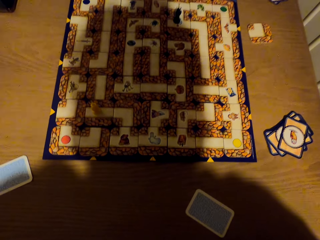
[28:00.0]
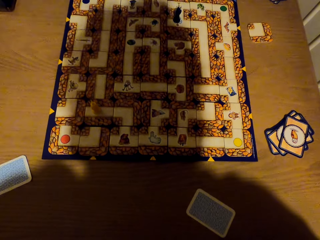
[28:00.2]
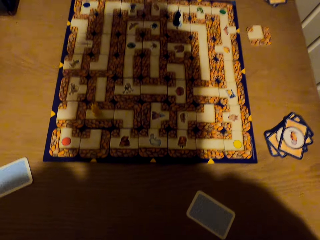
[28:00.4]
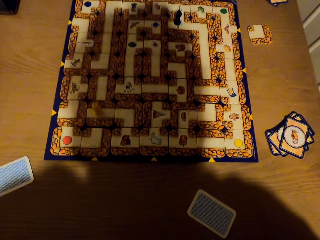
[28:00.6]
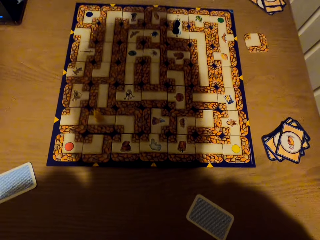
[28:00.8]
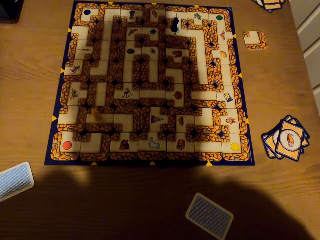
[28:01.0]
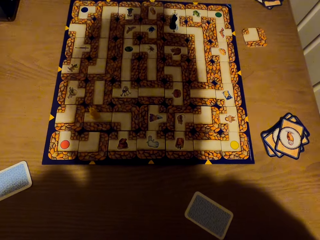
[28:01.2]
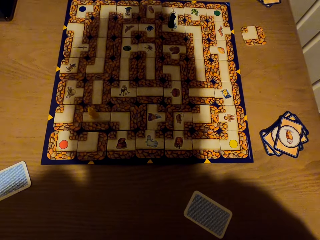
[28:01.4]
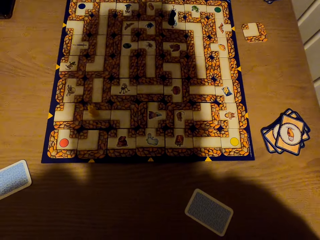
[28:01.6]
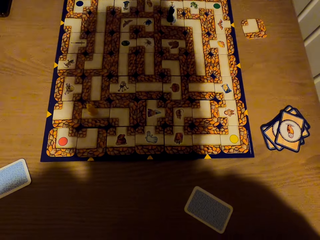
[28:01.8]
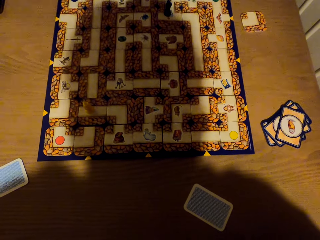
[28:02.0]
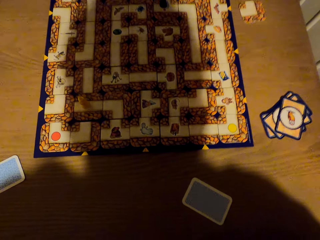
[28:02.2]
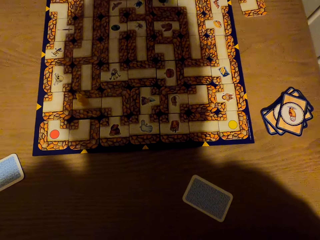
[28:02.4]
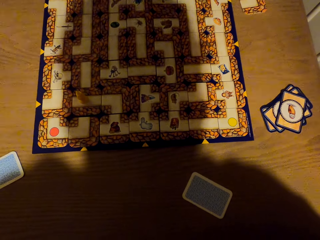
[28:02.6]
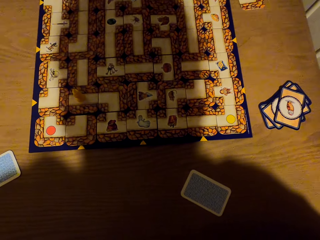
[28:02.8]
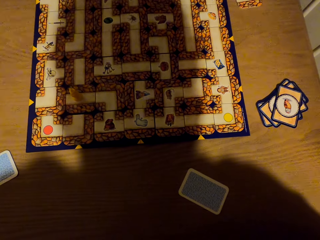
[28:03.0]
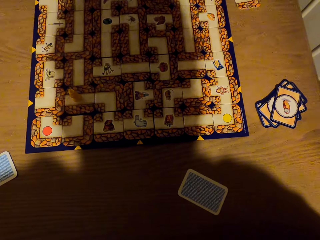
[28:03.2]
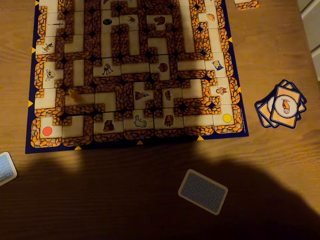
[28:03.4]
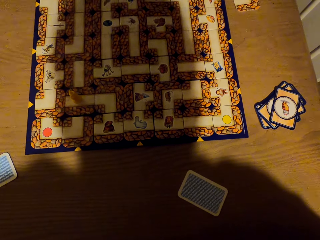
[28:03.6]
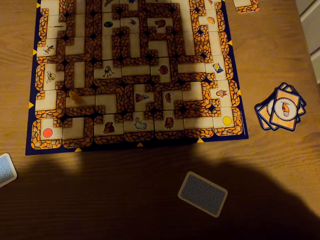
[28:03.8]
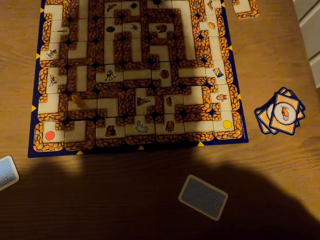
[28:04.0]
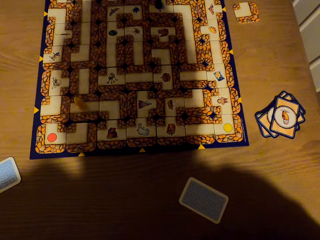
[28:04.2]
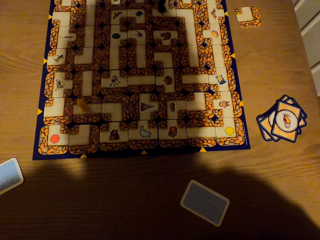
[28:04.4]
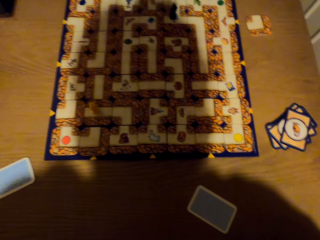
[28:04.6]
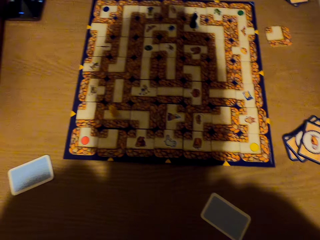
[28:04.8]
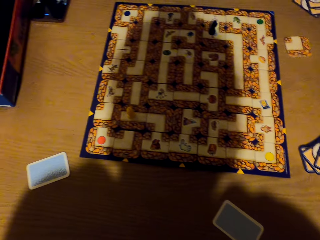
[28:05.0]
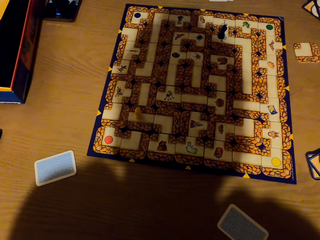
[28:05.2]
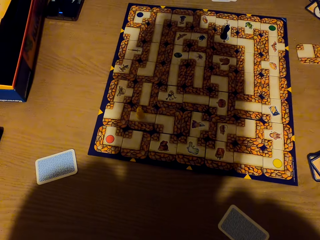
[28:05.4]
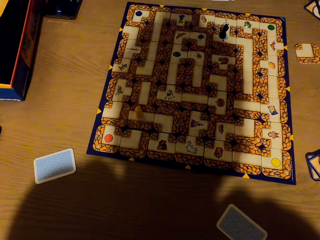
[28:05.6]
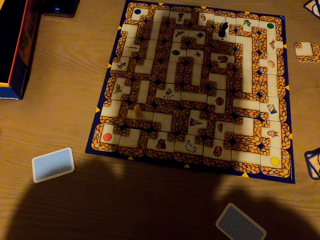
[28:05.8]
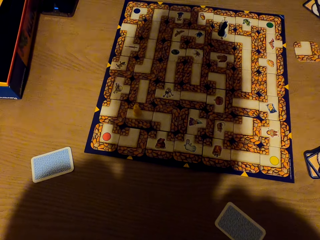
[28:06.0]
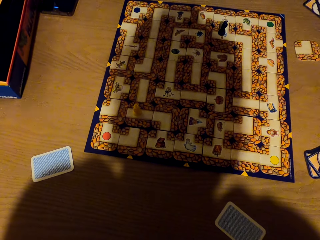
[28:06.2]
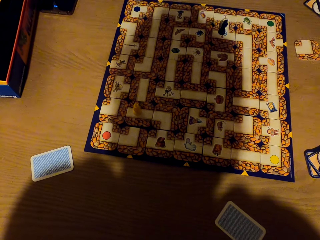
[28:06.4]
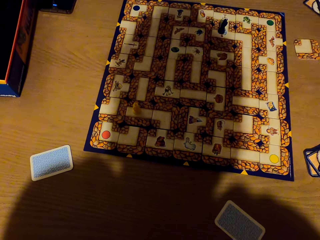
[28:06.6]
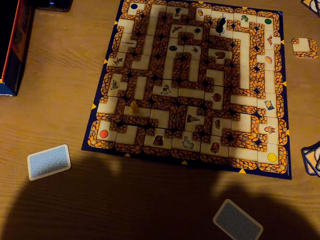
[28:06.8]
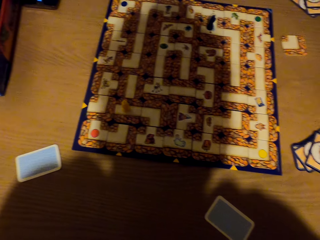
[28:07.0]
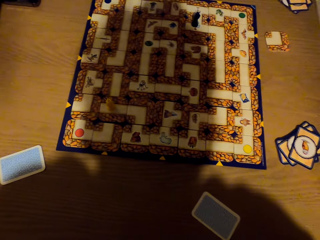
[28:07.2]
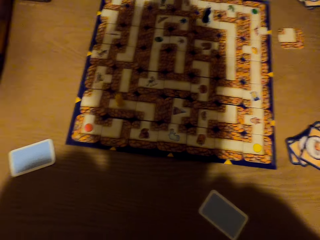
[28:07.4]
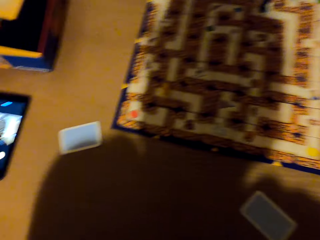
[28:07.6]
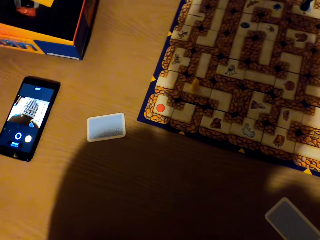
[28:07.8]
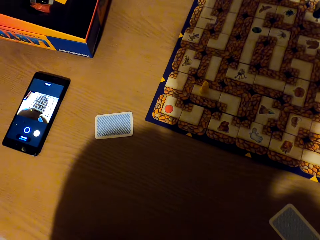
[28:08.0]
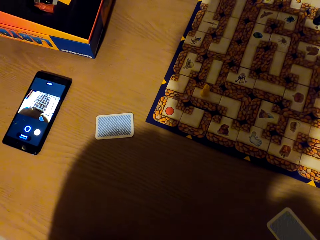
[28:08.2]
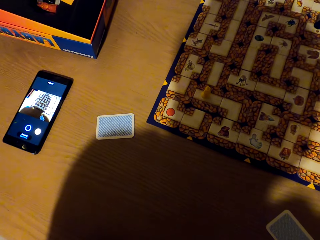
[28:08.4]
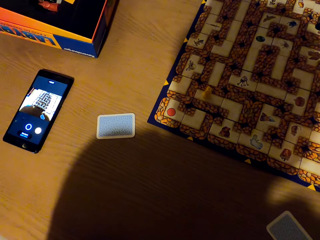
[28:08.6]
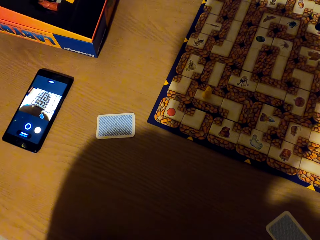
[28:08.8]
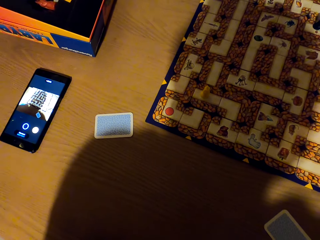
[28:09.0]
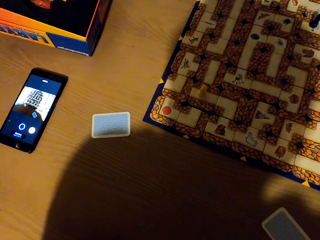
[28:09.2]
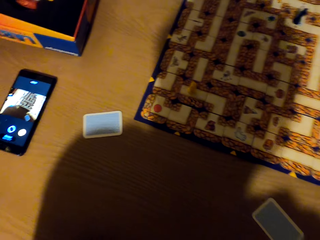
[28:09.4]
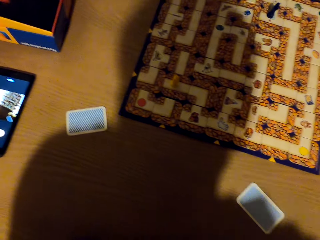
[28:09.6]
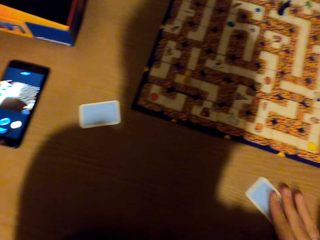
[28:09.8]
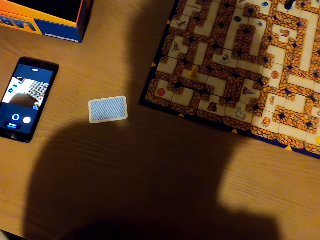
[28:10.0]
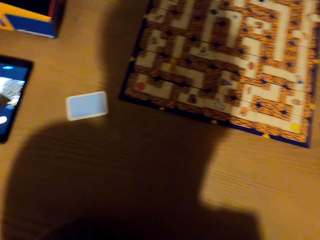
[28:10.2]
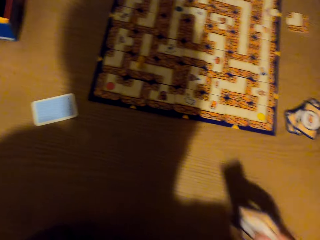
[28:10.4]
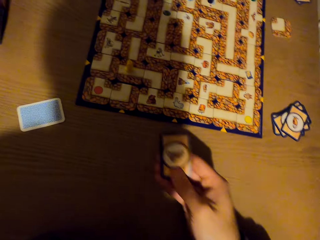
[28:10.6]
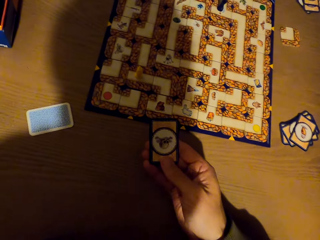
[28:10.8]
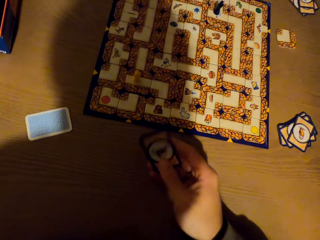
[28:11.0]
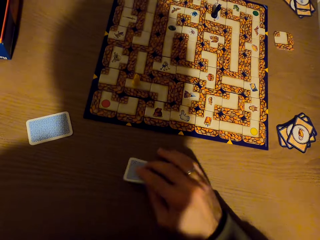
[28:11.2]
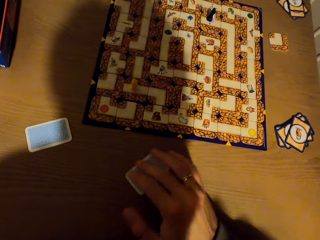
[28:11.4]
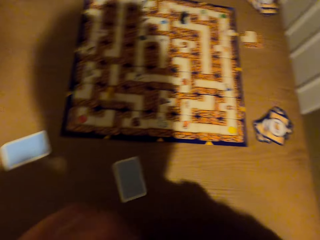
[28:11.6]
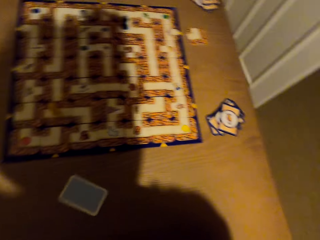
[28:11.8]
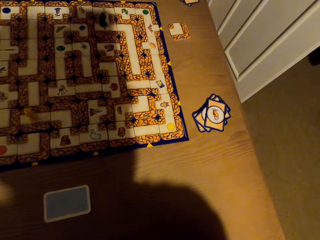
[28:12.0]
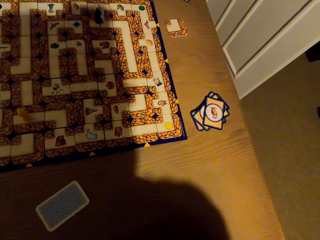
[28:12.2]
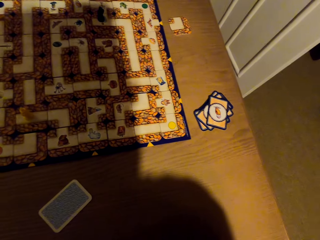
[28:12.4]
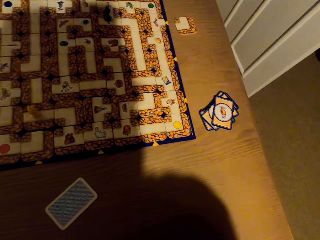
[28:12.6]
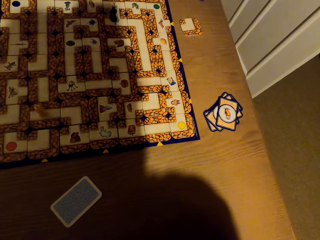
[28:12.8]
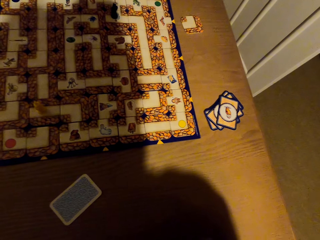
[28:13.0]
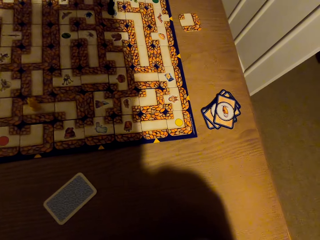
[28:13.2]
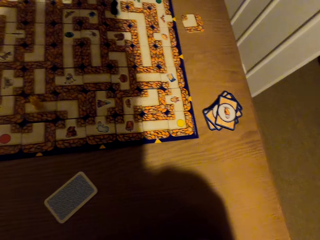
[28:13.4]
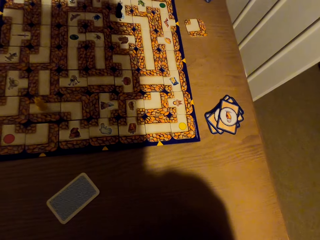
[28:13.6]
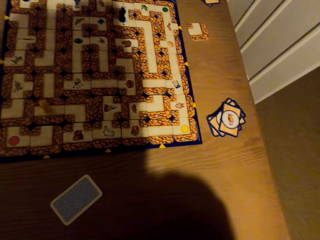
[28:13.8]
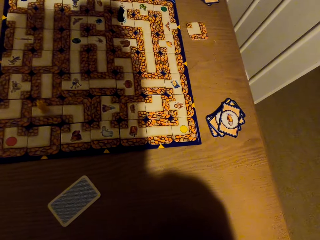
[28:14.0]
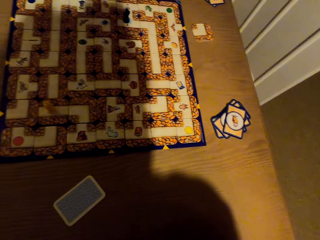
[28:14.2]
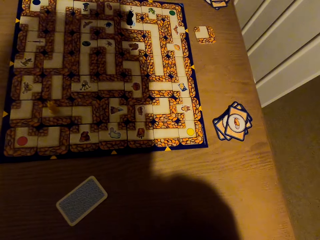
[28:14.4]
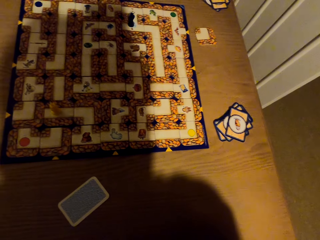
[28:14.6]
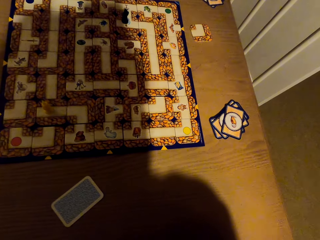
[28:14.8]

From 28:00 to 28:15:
The camera wearer looks at the mobile phone. They pick the card from the table. They stare at the card, turn the card. They place the card on the table. They stare at the labyrinth board game.

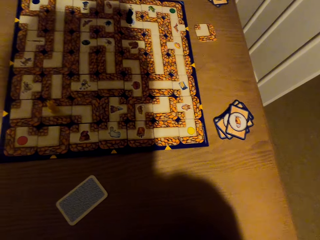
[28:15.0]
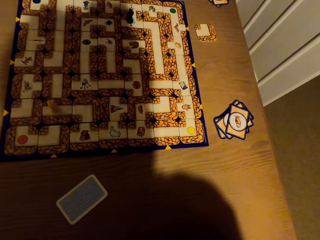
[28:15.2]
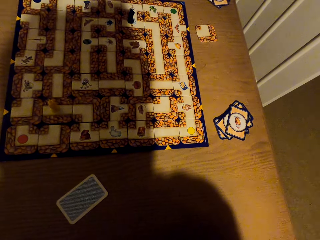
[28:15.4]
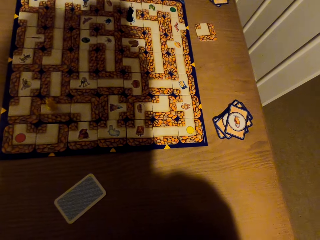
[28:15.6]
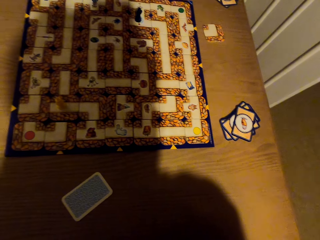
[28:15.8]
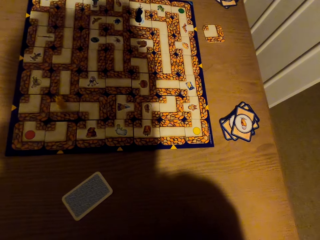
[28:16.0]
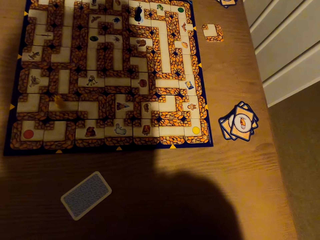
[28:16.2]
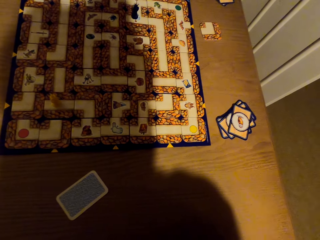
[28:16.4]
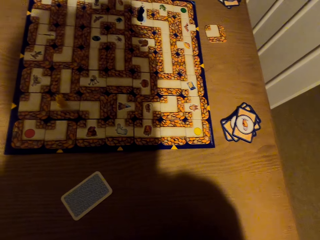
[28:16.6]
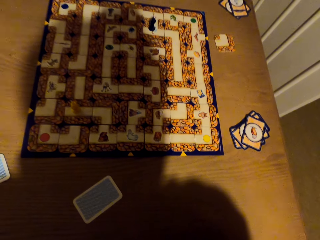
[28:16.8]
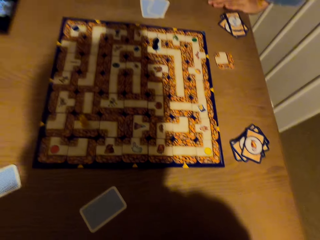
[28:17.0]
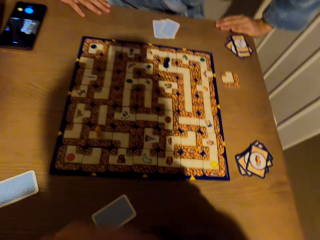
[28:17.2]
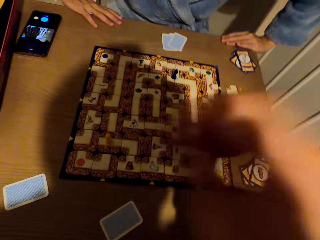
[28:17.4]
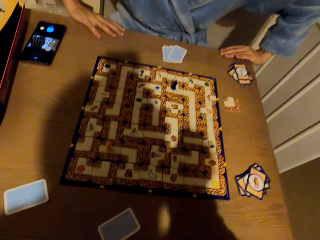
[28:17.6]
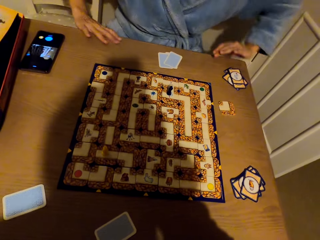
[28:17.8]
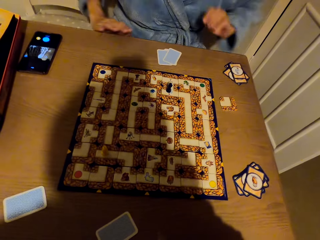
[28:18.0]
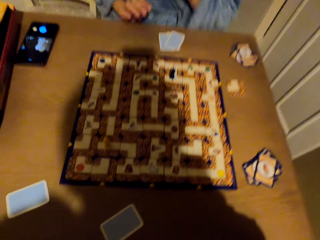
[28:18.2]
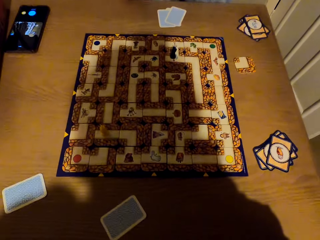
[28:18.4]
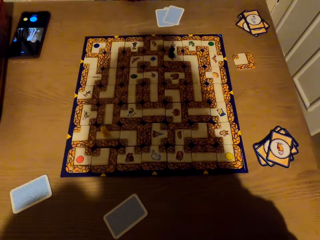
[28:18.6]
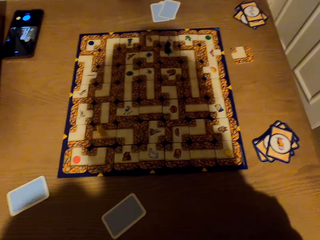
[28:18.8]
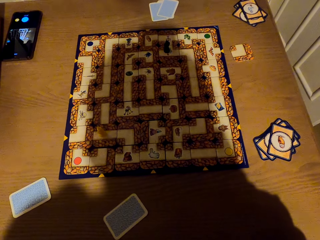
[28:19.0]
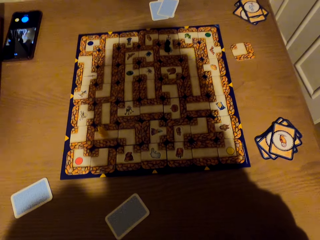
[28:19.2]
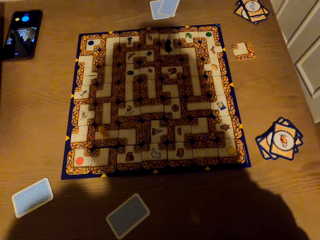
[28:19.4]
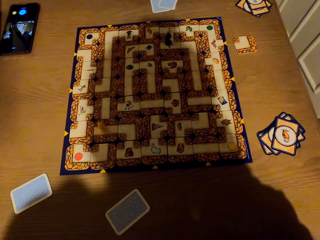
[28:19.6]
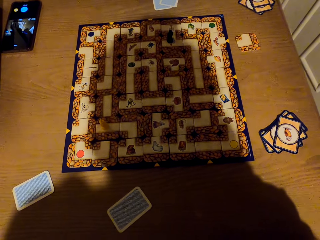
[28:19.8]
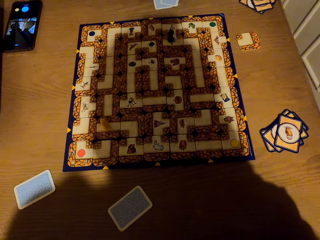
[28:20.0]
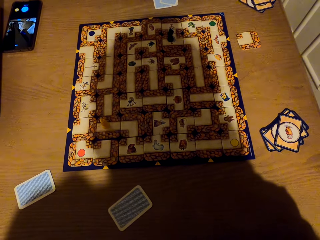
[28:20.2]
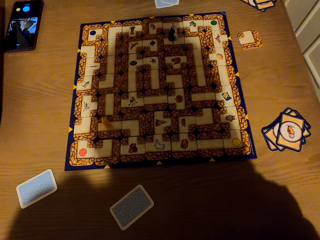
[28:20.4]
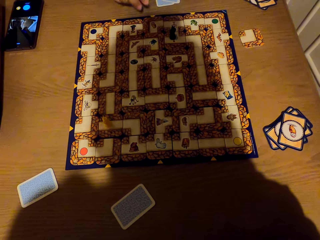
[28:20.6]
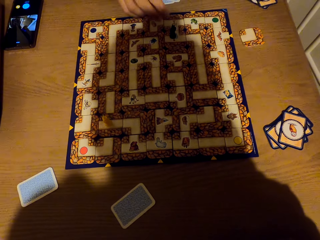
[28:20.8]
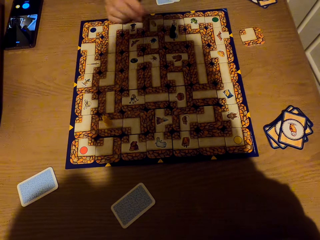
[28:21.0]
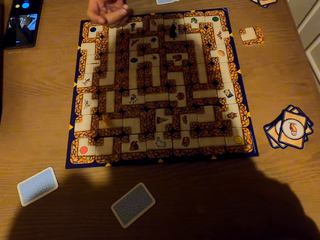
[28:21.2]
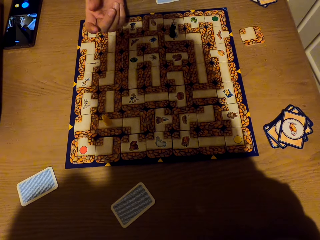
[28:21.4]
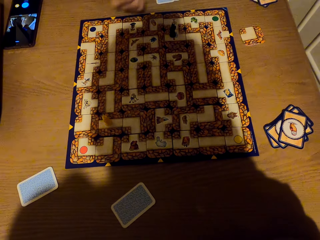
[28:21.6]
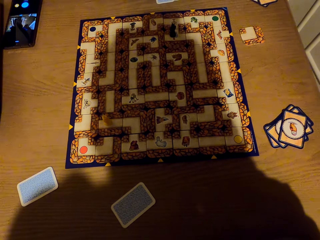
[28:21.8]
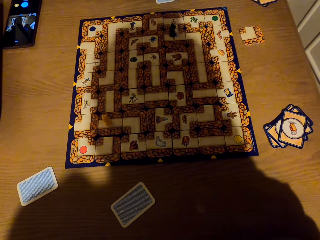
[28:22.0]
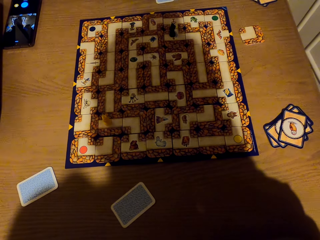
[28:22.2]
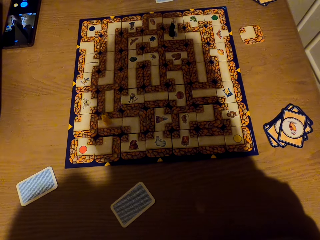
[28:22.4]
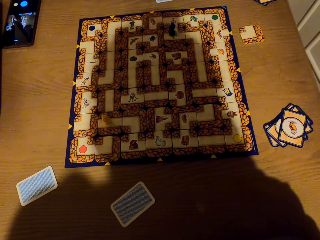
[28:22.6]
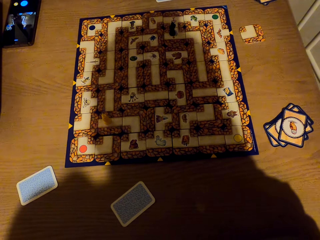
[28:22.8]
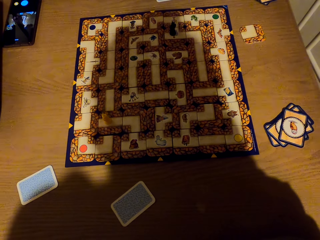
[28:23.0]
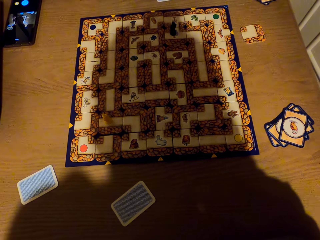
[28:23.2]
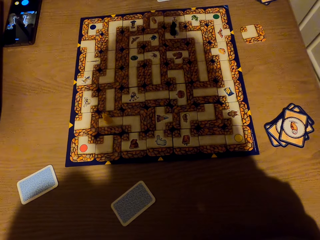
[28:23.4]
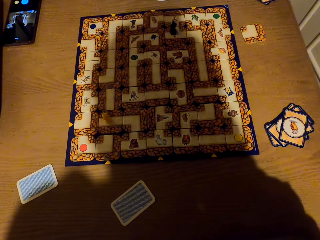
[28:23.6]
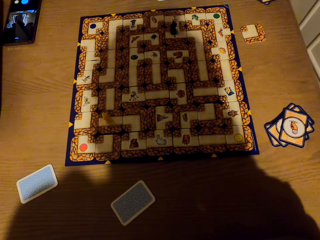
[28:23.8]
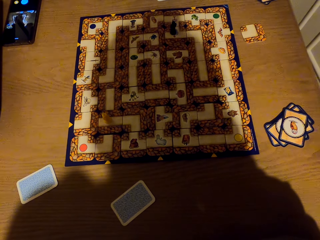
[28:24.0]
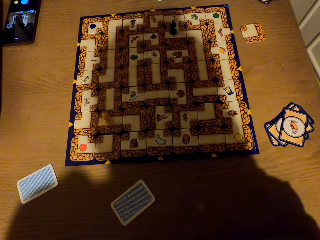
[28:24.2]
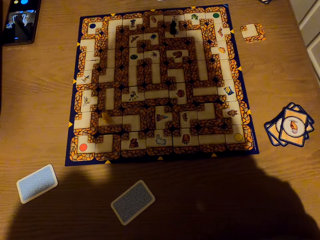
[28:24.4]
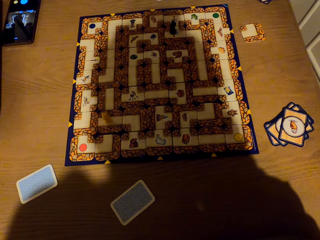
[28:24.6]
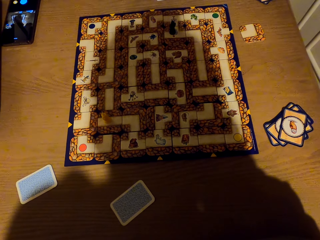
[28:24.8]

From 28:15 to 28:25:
The camera wearer adjusts the camera. They stare at the labyrinth board game. A lady raises the right hand to the table. She withdraws the right hand from the table. The lady stares at the labyrinth board game.
